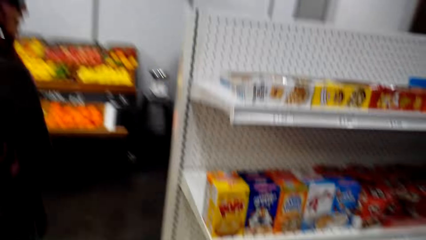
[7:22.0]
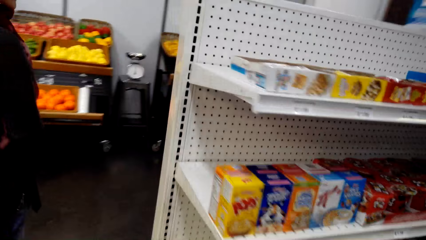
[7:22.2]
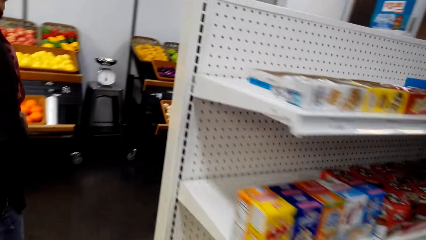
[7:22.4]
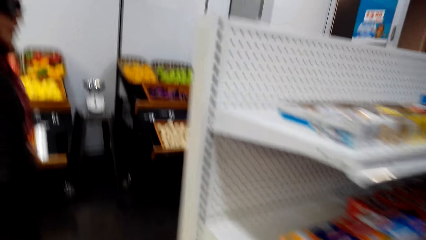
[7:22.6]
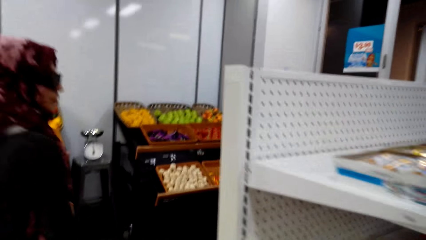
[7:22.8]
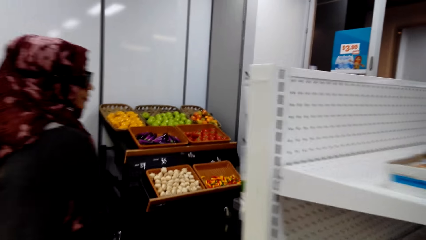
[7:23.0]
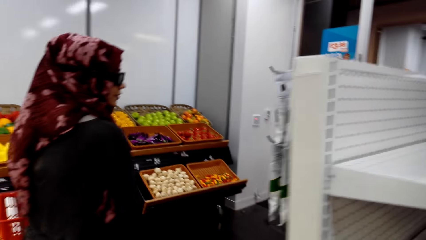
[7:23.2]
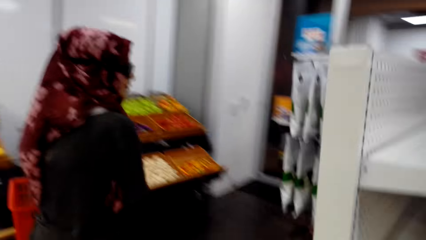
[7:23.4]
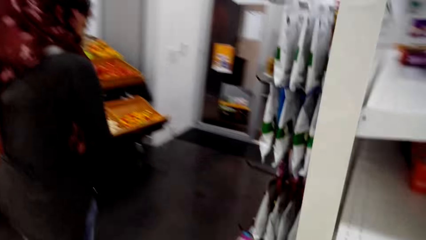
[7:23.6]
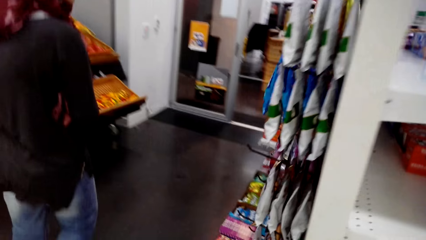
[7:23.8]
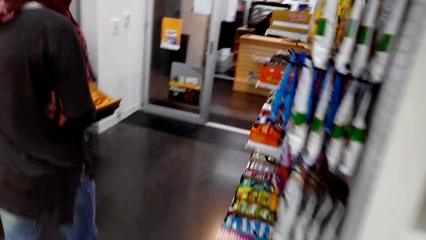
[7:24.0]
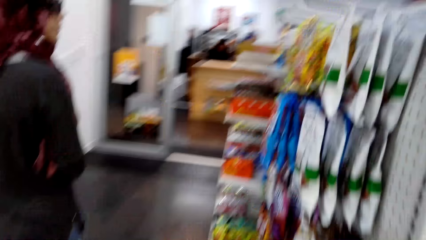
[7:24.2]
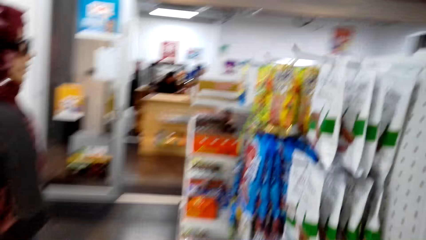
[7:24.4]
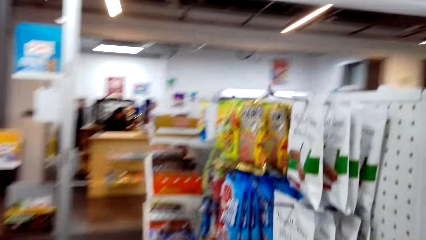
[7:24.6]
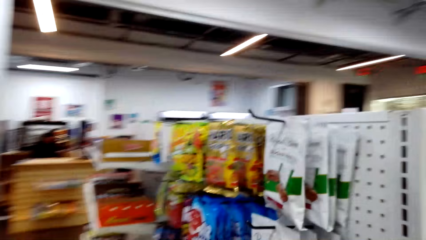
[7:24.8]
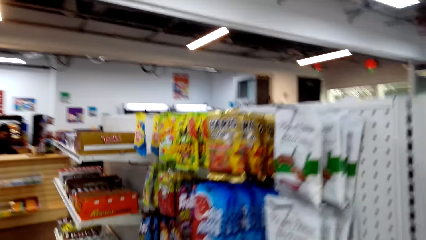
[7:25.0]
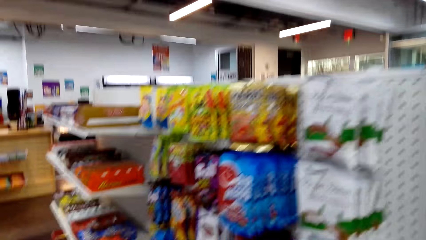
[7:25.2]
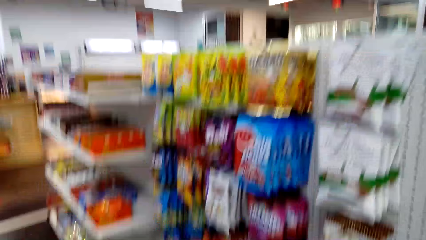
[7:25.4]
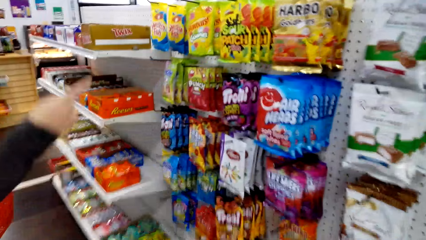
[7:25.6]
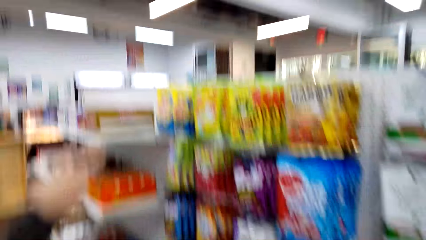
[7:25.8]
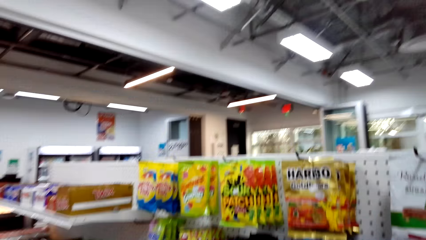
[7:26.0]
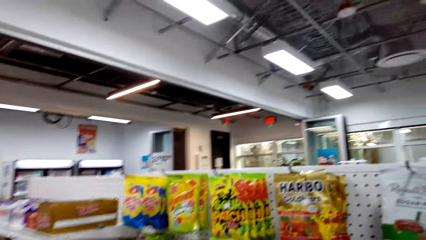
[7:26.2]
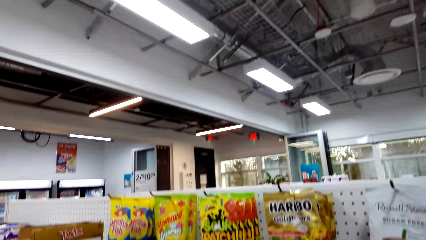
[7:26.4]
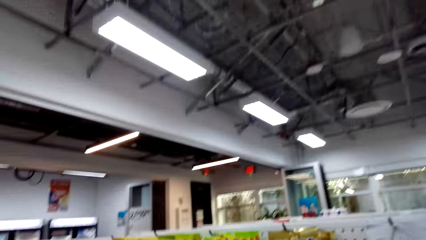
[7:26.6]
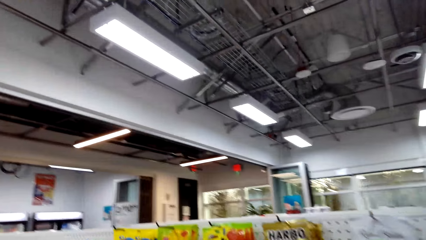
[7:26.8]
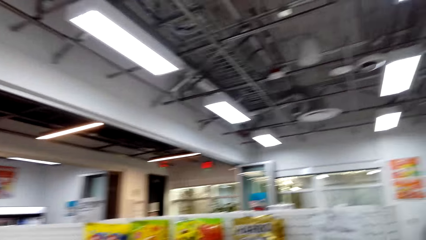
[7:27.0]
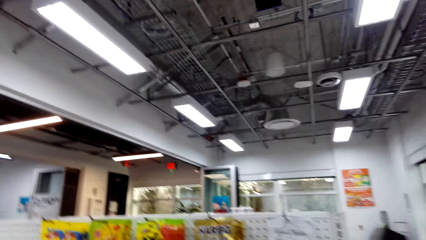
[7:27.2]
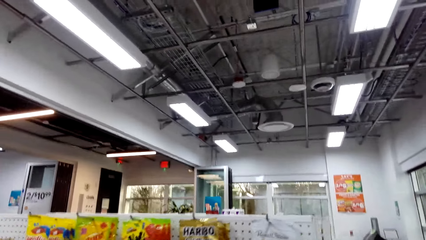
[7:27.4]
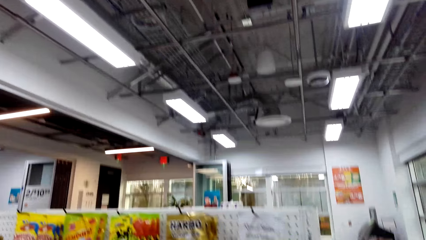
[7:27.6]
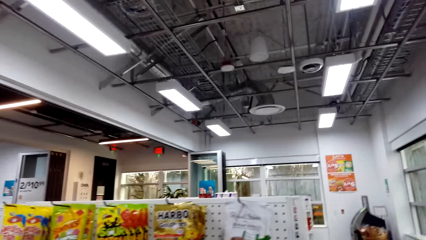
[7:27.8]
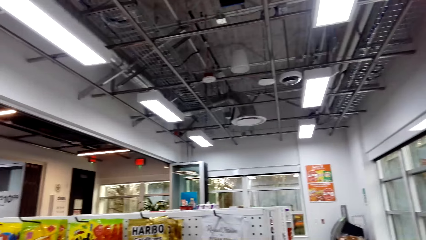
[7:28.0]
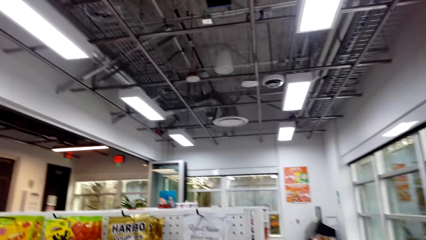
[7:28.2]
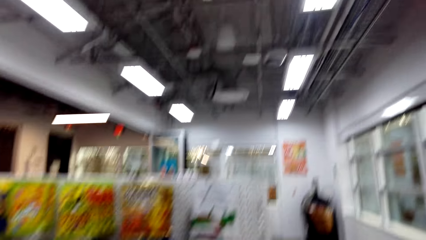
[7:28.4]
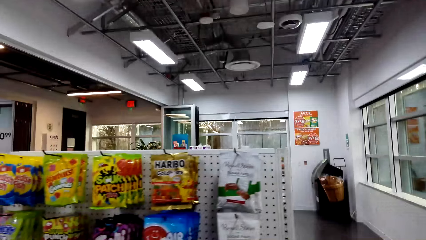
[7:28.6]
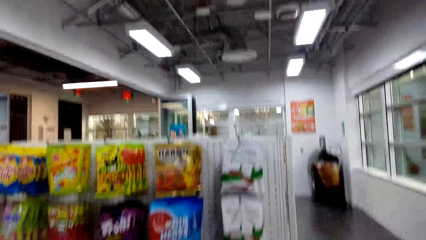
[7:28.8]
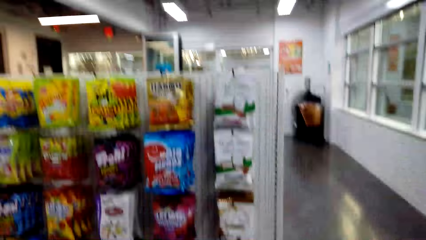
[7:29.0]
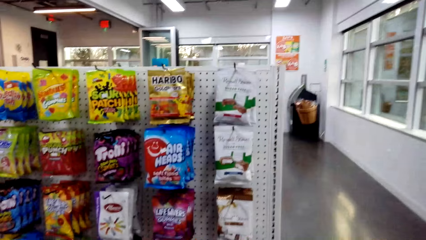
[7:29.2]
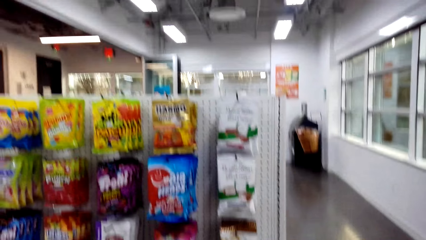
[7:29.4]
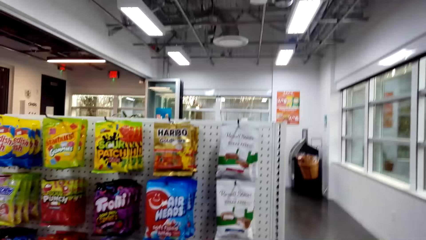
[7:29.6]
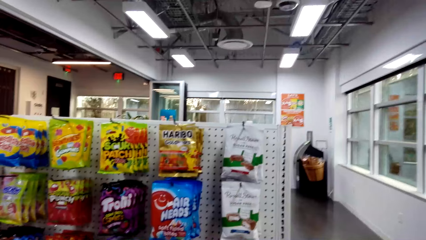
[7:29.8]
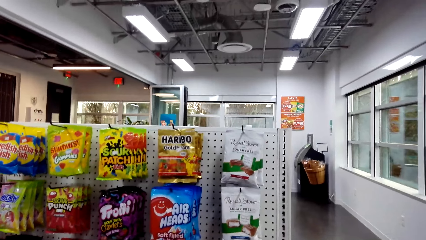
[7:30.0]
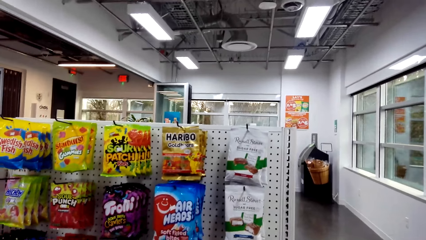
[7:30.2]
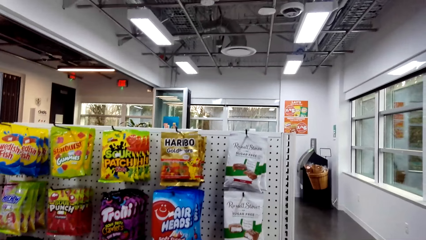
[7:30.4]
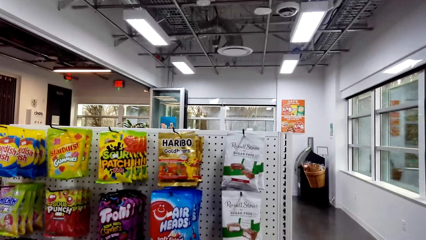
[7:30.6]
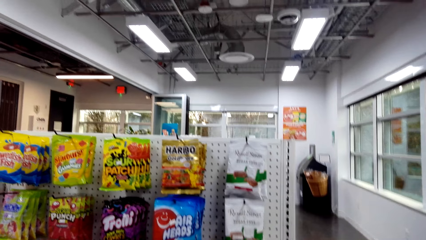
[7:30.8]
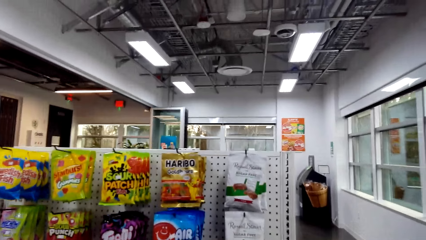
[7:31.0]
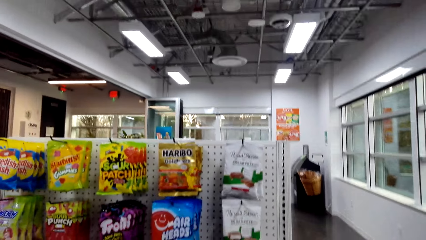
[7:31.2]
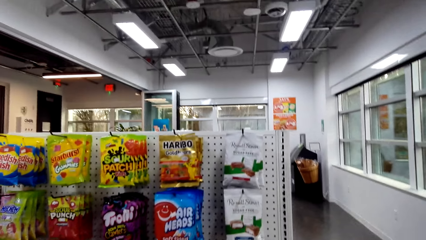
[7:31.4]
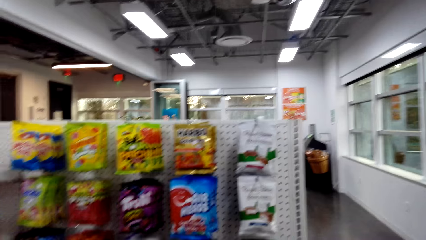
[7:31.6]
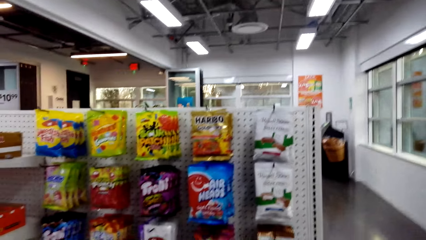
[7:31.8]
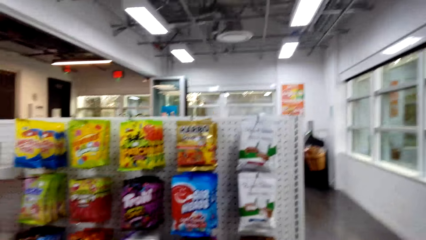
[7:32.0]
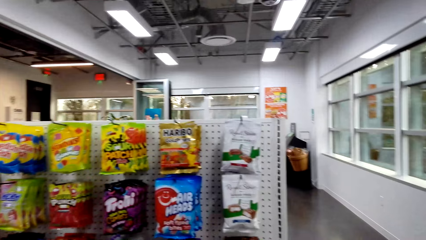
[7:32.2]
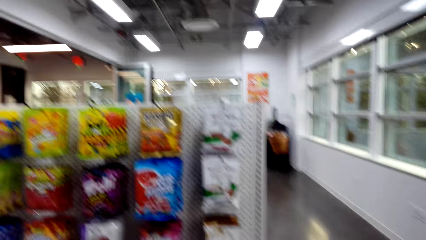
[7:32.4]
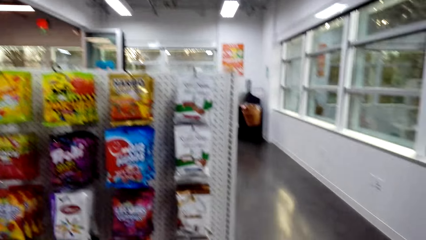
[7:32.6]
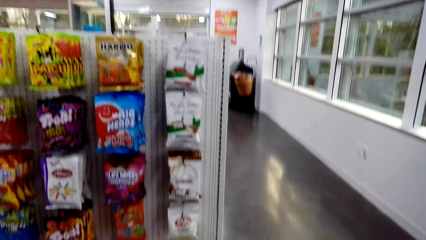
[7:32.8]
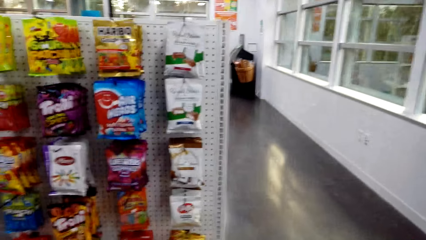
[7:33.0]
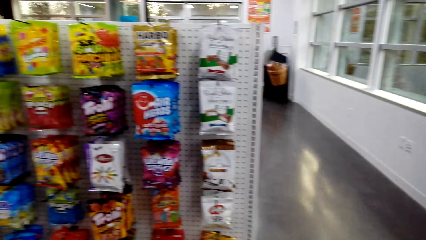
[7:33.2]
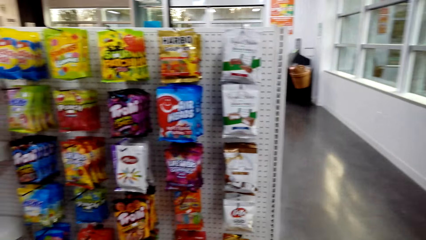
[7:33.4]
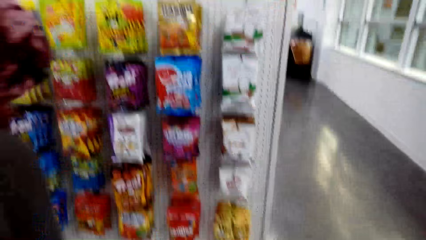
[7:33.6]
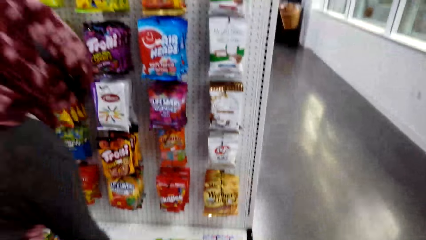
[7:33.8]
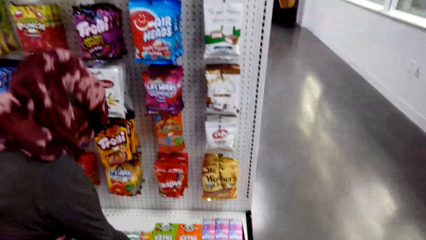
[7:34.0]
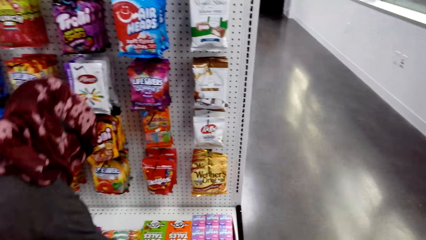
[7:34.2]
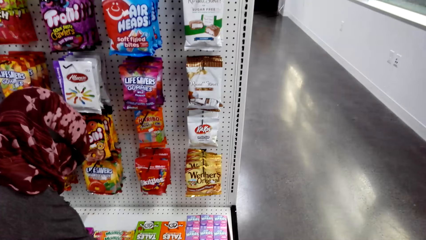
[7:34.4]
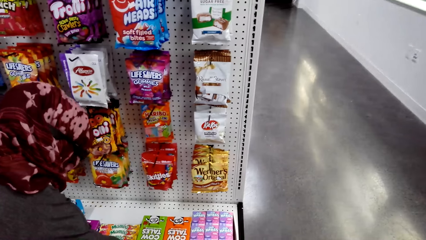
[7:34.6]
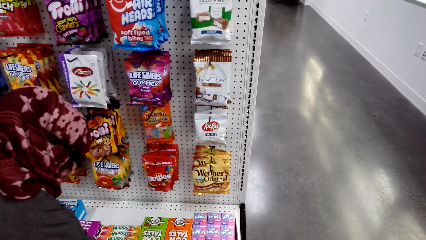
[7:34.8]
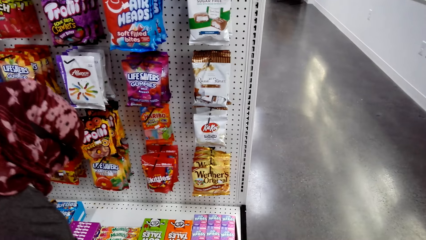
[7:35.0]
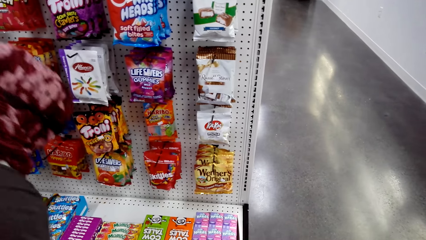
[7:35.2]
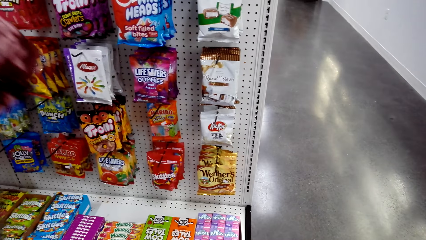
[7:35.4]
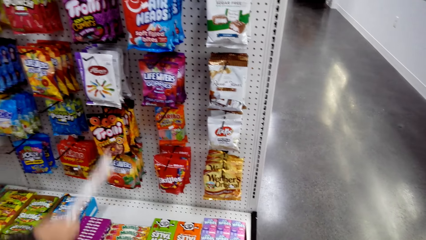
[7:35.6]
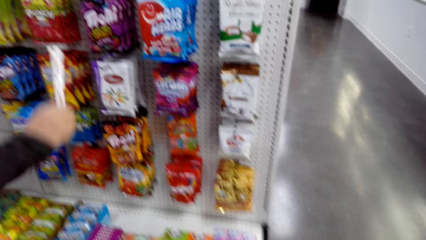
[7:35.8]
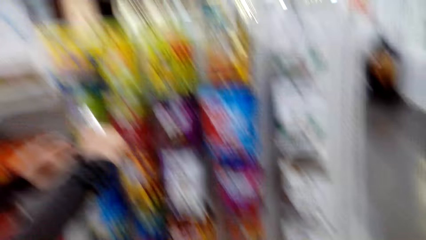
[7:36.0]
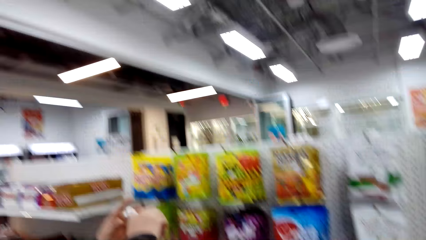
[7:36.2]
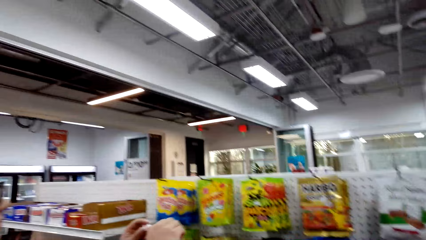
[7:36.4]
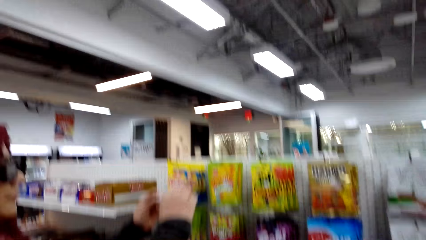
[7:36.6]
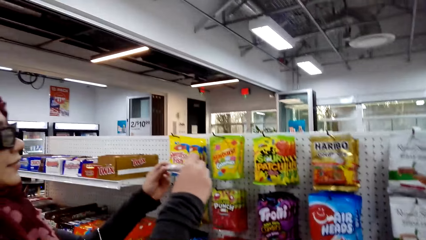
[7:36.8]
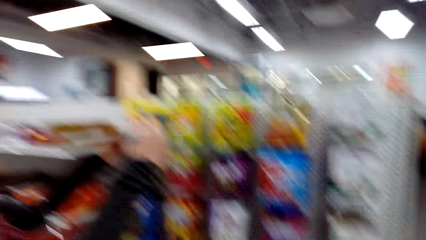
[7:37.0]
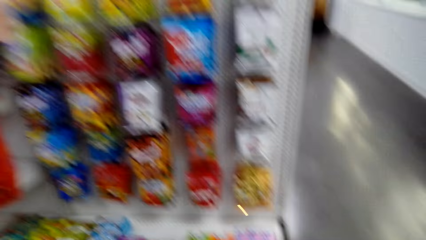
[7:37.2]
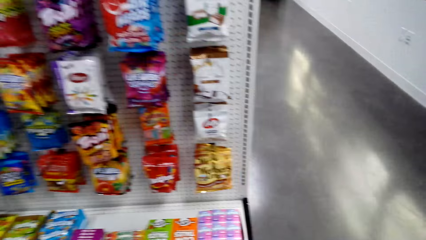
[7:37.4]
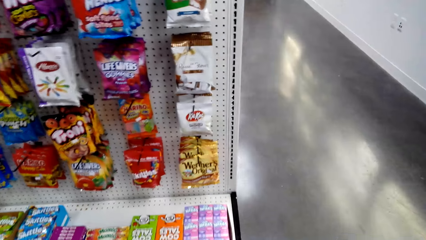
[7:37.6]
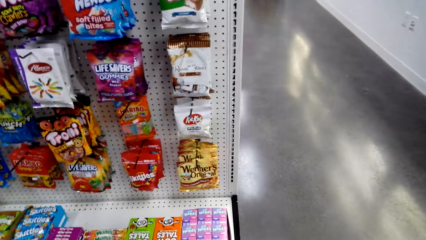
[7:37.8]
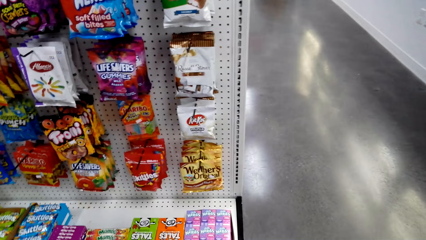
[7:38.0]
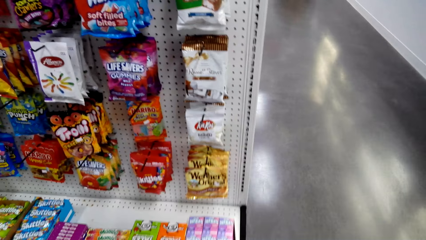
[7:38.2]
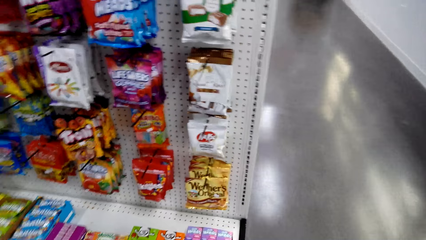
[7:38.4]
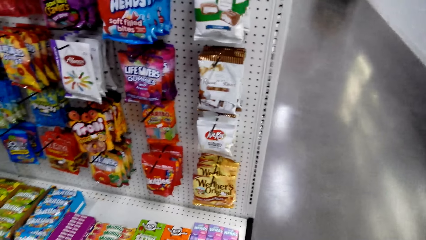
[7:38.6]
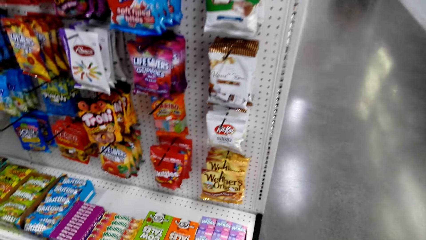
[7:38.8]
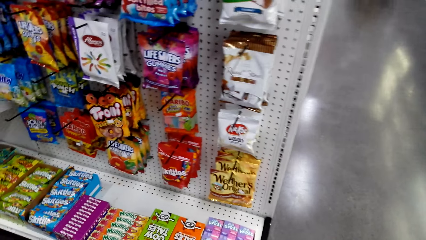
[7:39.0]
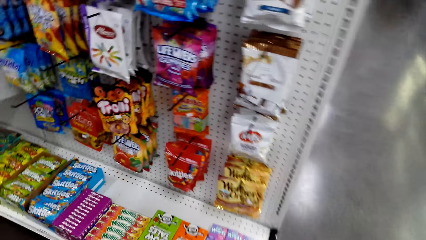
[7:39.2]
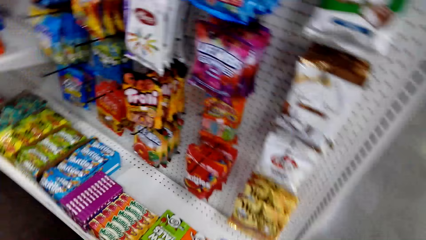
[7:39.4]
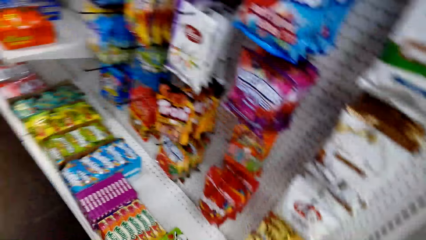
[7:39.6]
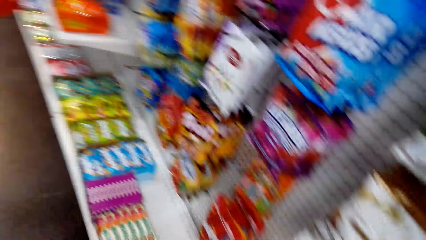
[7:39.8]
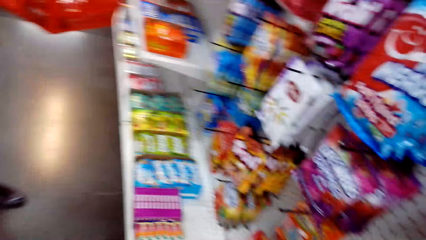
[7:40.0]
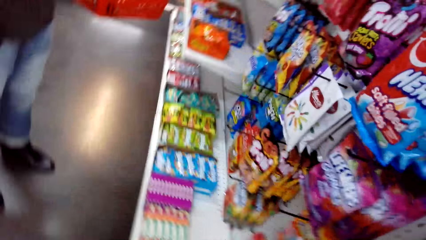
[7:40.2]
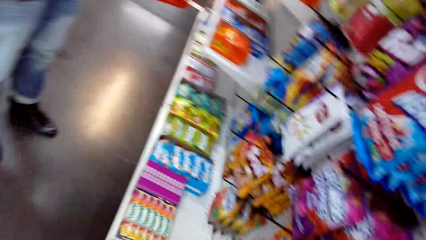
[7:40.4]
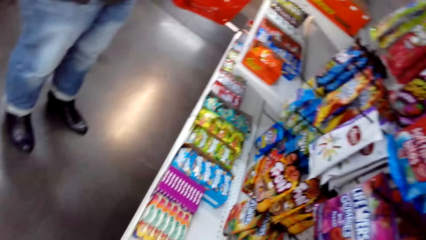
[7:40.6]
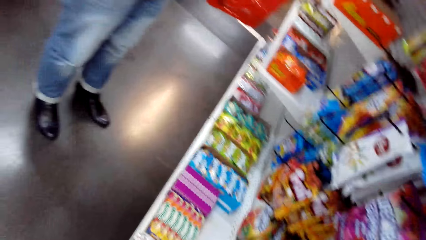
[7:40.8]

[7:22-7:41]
The camera wearer converses with a woman. The woman converses with the camera wearer. The camera wearer looks around the supermarket. They stare at the shelf. The woman picks up something on the shelf. The camera wearer looks around the supermarket. They converse with the woman. They stare at the shelf.
